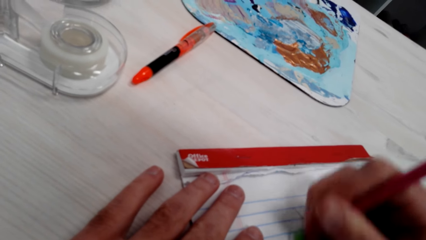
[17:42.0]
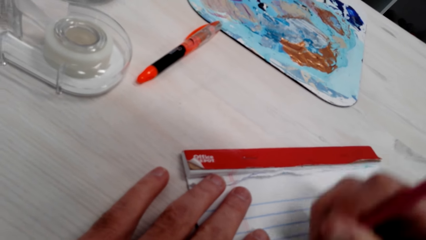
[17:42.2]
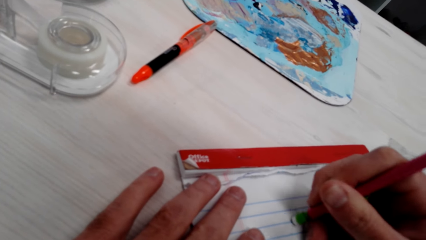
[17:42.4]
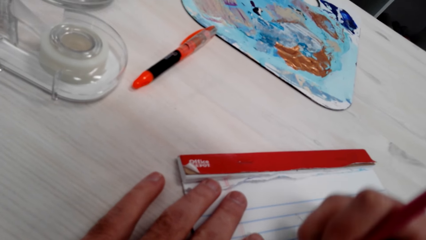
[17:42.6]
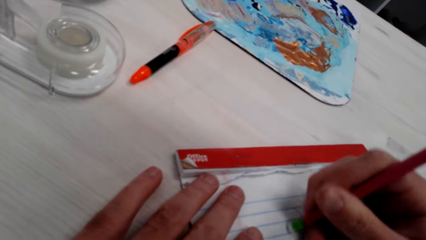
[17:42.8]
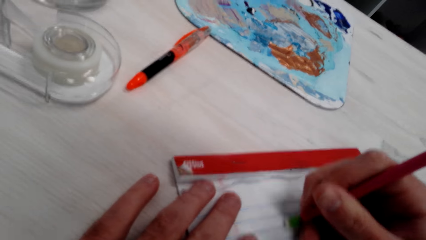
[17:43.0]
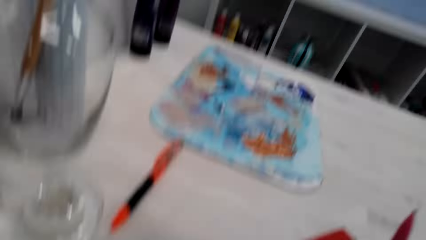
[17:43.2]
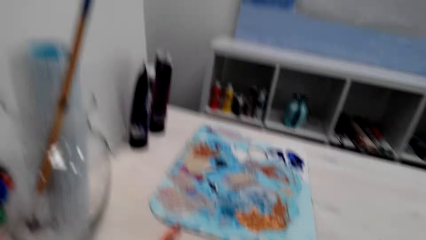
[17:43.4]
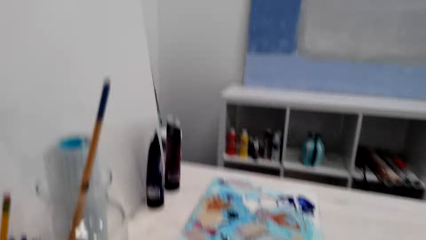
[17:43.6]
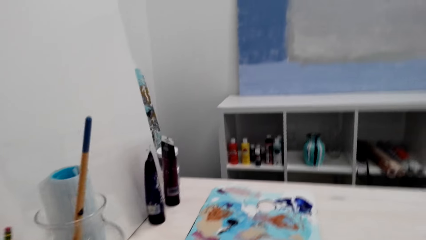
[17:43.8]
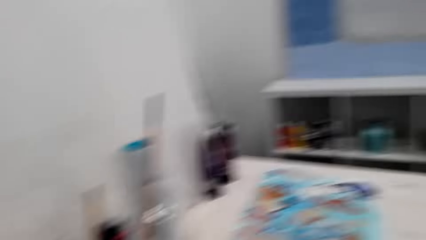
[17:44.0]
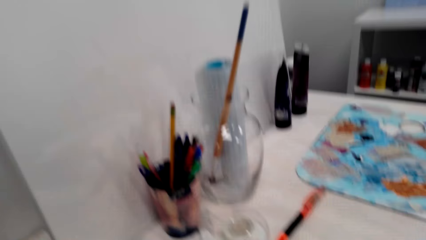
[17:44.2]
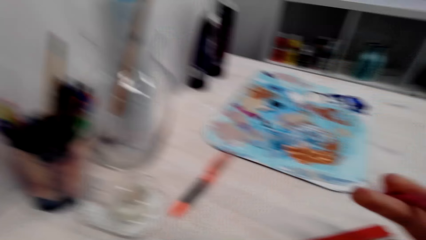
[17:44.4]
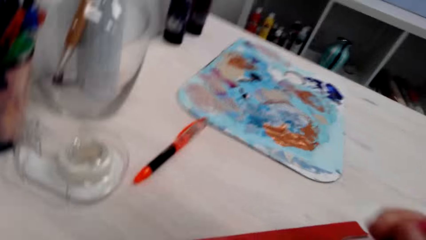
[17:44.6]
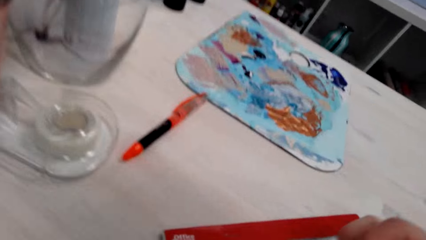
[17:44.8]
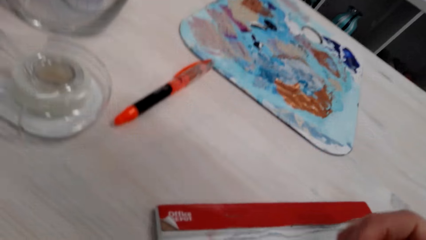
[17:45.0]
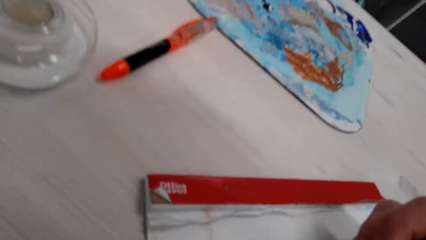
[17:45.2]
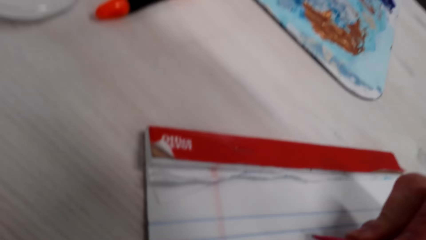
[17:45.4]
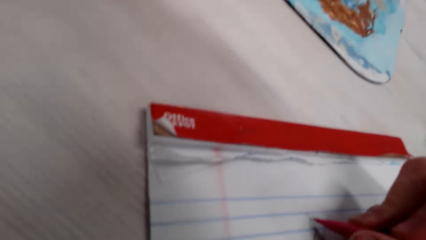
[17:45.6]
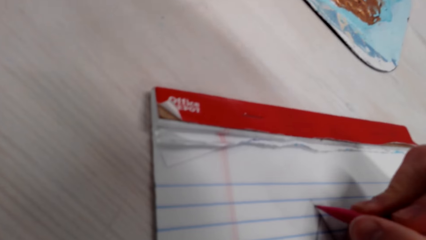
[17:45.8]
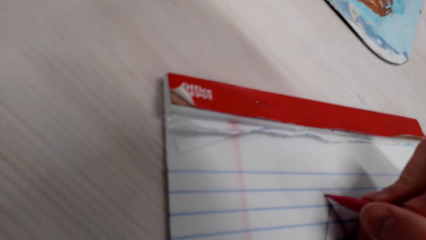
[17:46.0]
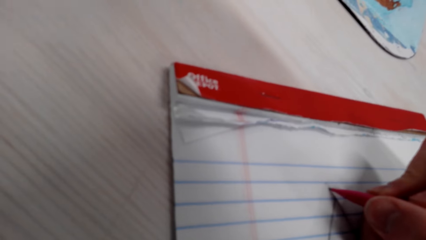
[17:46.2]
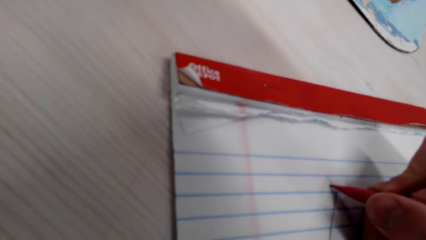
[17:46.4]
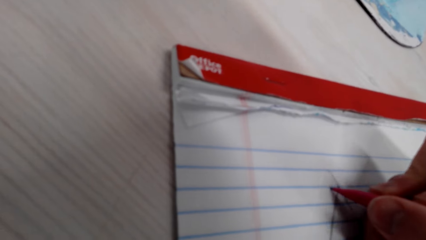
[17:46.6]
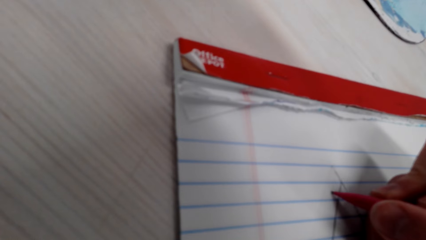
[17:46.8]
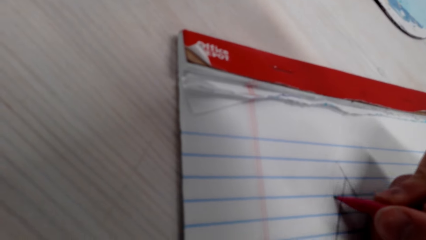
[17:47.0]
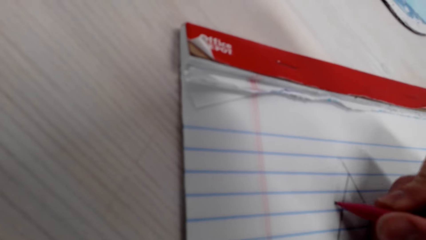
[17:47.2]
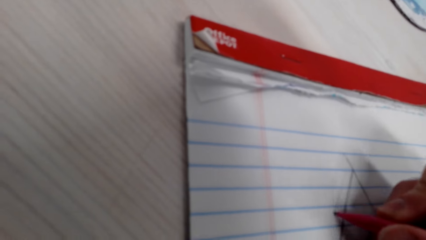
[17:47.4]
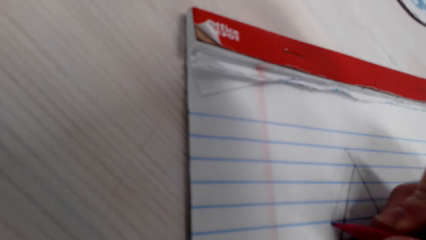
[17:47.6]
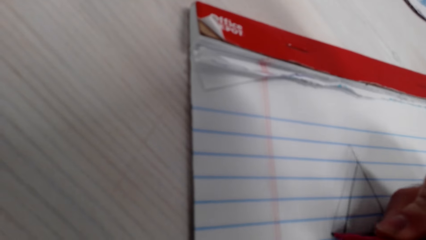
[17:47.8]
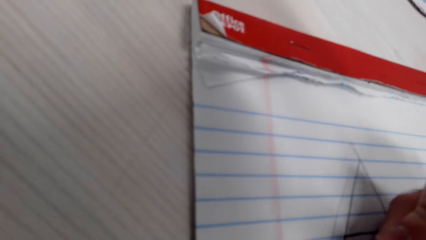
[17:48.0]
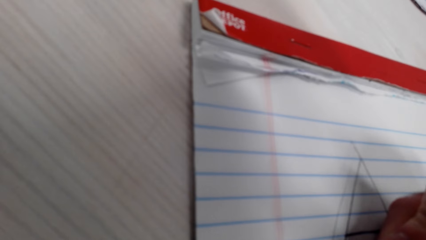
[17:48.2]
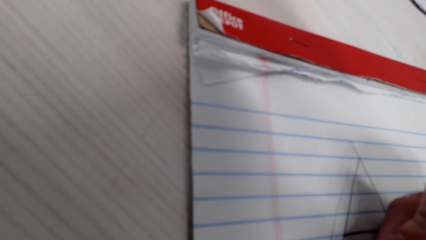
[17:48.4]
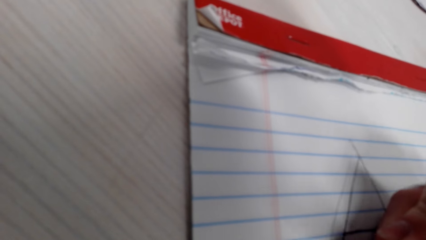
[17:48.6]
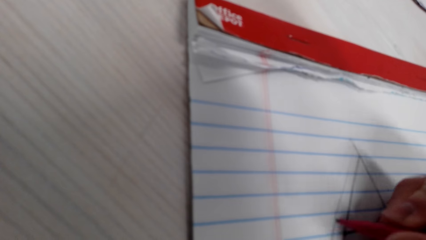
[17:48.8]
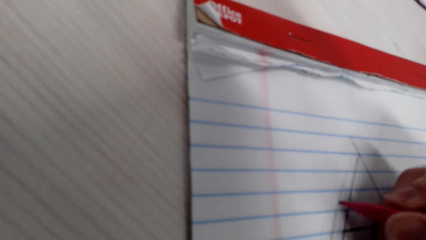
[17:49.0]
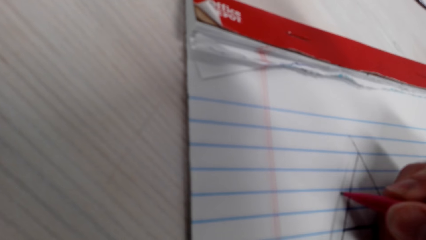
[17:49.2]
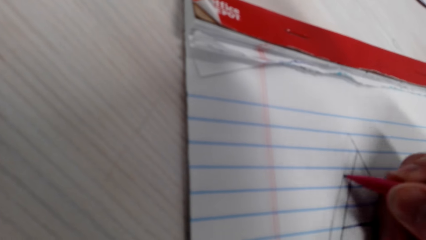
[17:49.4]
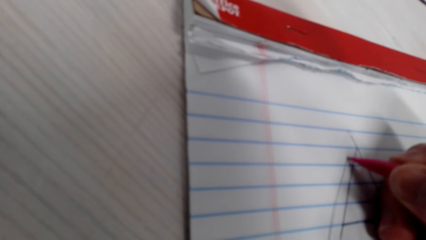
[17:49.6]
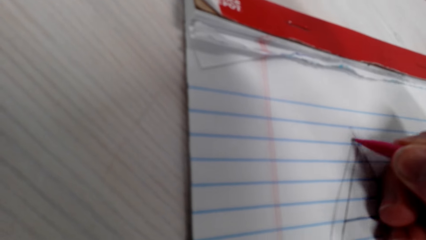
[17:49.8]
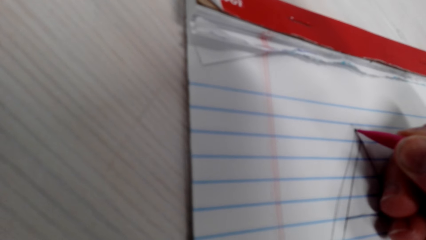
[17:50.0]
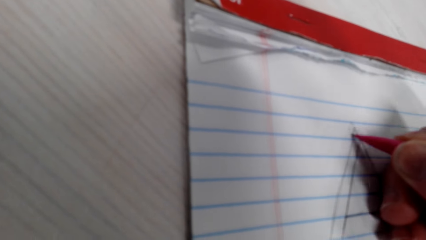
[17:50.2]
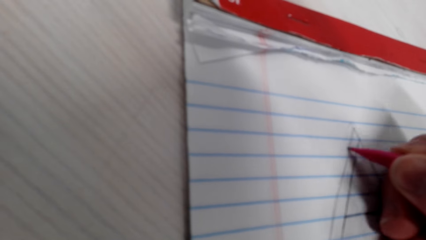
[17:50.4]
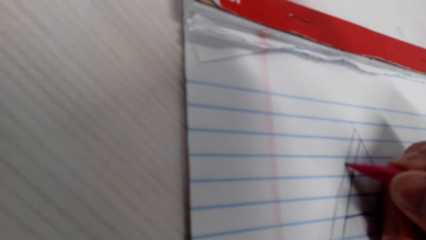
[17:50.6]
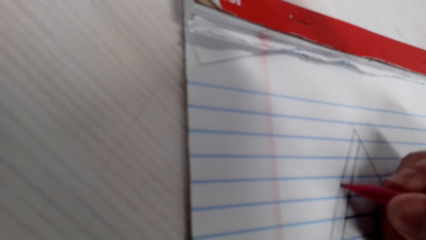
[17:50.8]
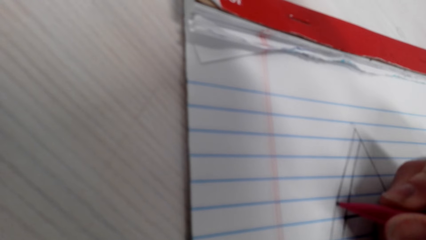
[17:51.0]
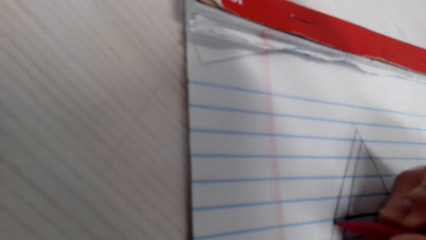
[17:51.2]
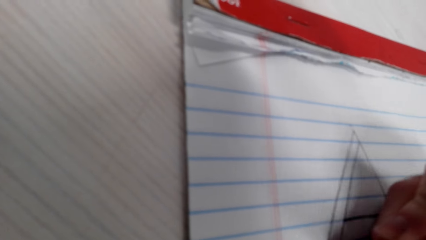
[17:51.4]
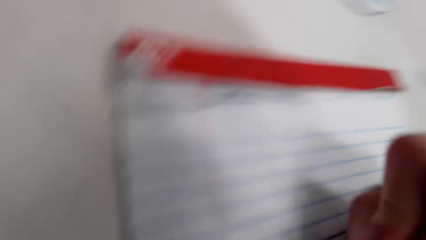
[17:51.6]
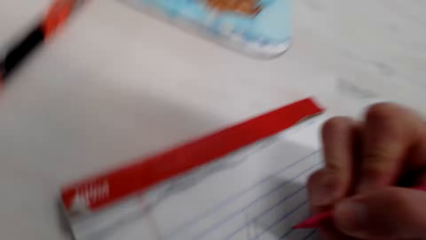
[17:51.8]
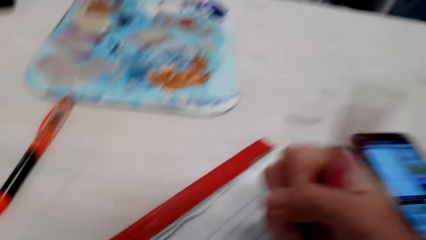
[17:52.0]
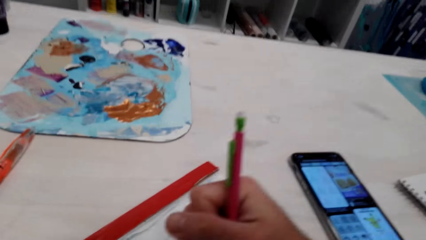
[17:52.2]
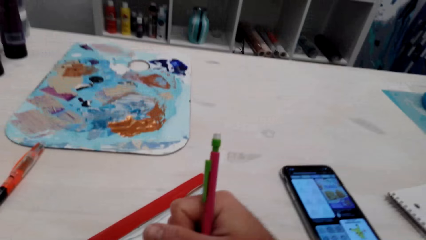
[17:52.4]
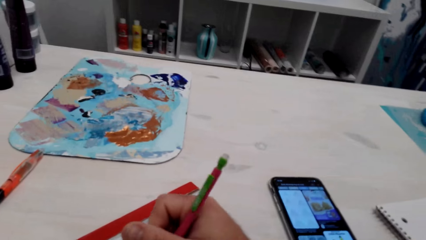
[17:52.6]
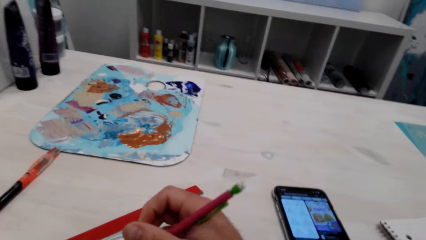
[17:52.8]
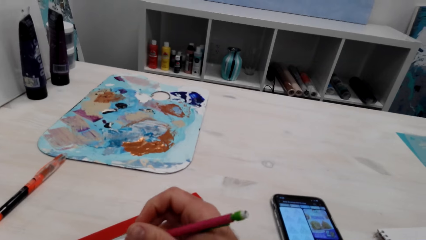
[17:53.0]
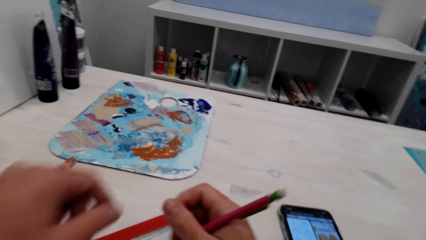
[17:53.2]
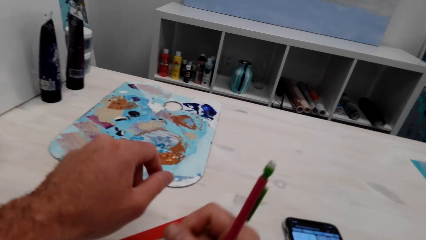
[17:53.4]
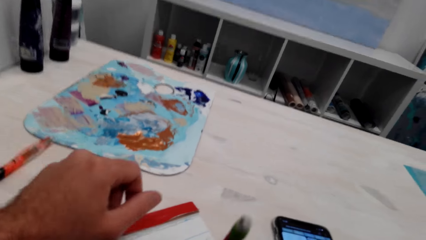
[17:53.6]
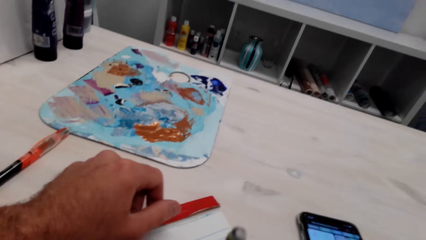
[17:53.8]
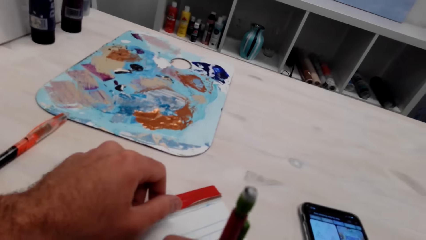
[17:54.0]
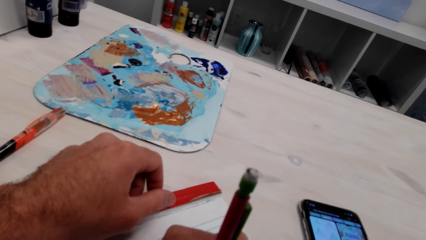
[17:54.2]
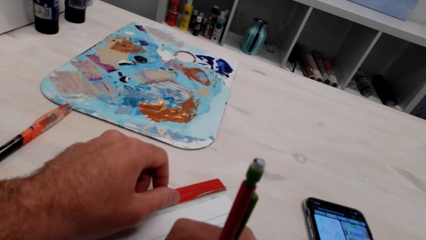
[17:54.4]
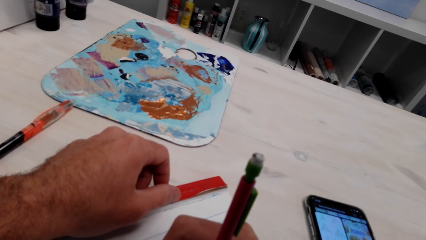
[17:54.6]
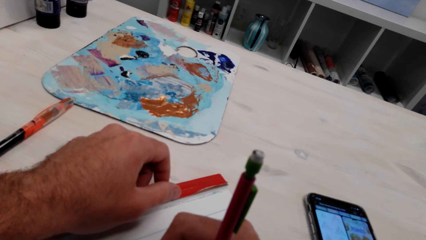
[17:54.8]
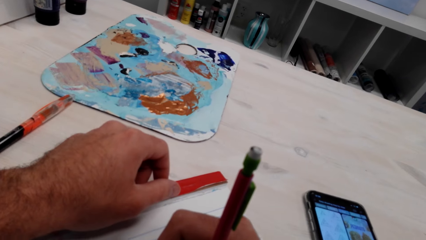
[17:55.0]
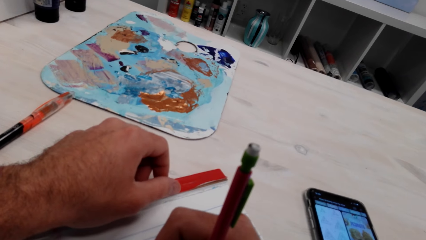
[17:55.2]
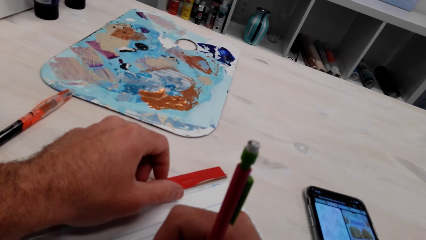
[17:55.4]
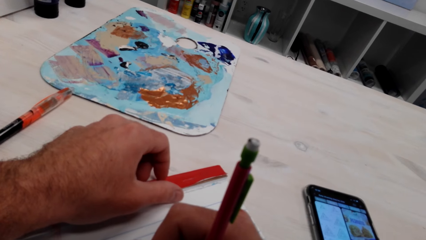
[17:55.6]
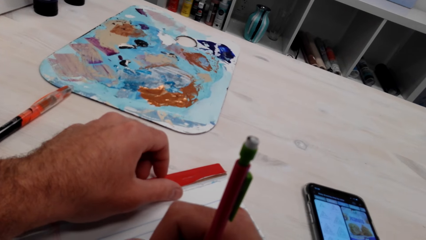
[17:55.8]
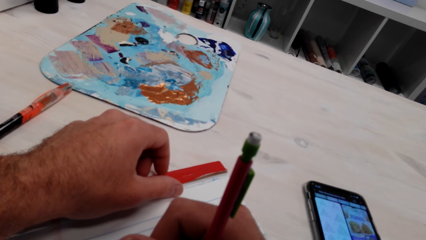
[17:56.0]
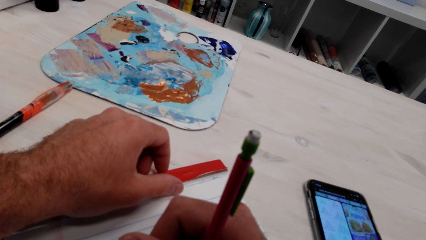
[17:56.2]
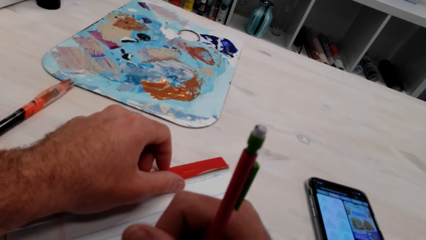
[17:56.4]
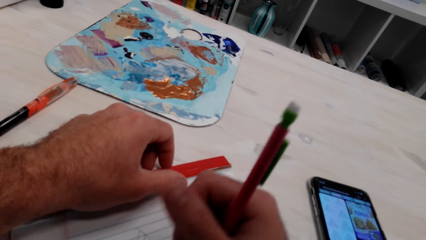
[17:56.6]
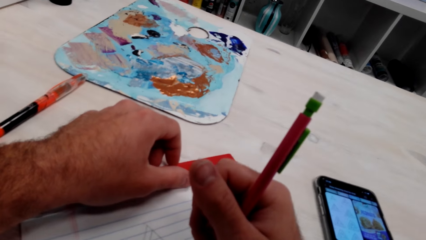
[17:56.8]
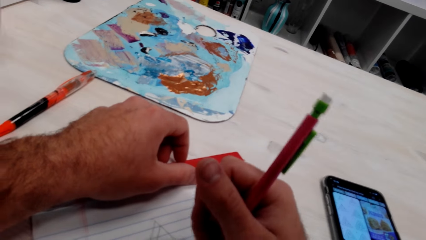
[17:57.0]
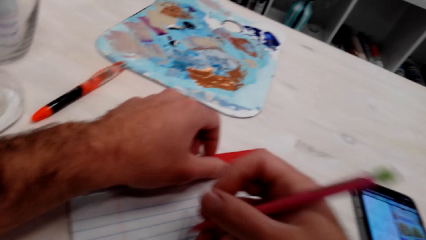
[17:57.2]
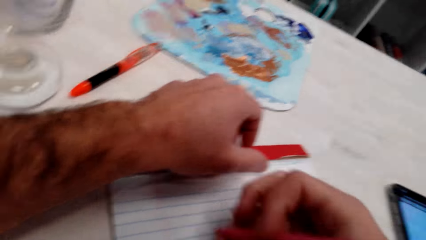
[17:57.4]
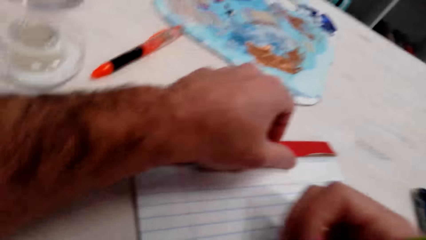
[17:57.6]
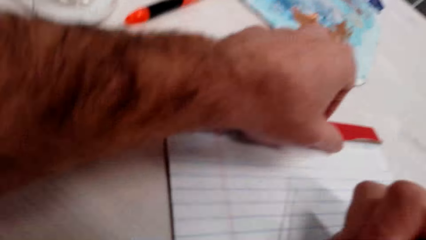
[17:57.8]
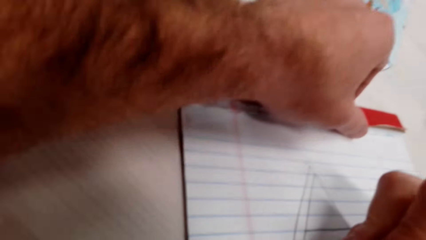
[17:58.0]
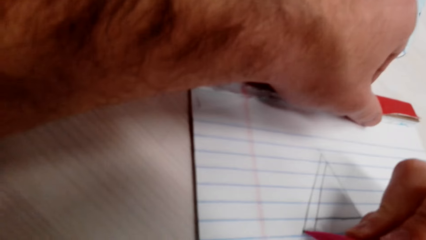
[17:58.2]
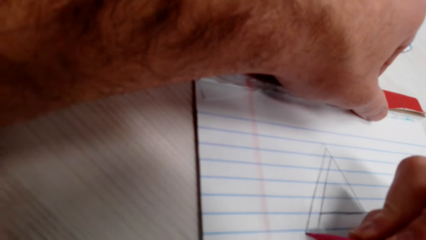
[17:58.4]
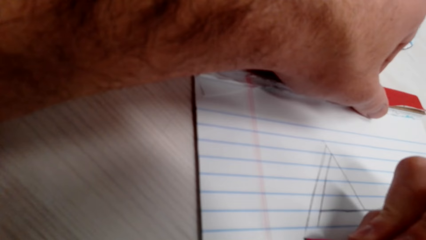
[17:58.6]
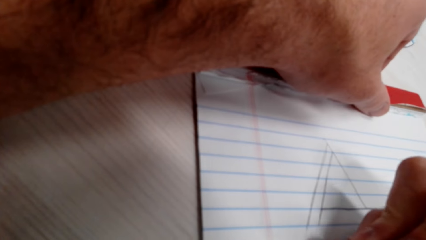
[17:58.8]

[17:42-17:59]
The camera wearer draws on a piece of paper.
